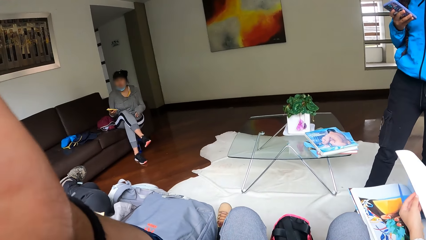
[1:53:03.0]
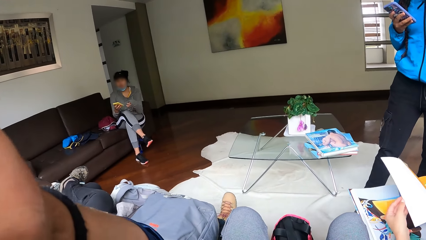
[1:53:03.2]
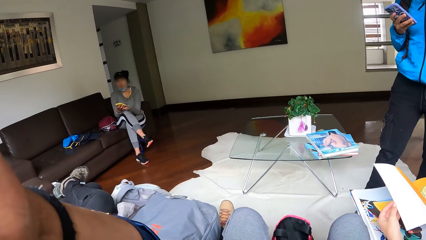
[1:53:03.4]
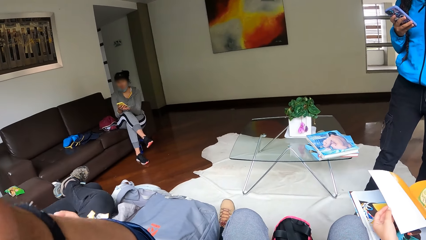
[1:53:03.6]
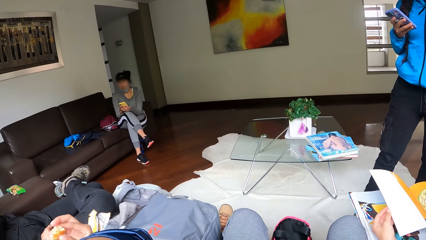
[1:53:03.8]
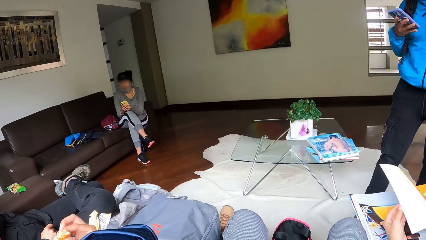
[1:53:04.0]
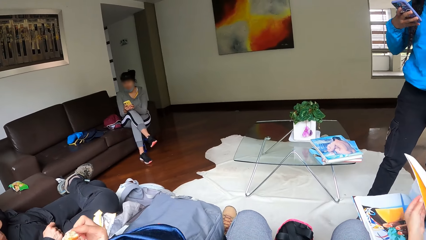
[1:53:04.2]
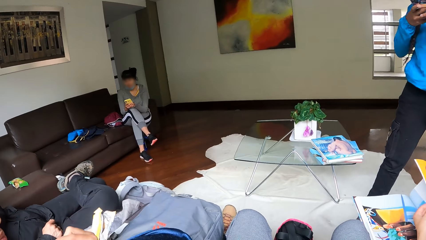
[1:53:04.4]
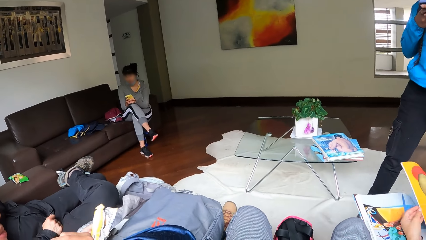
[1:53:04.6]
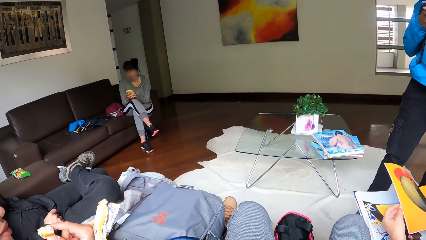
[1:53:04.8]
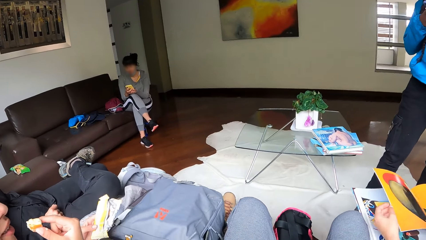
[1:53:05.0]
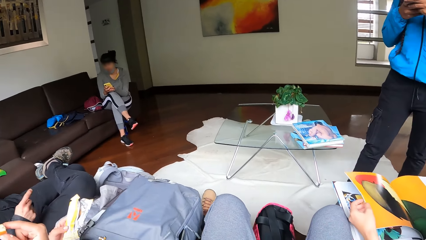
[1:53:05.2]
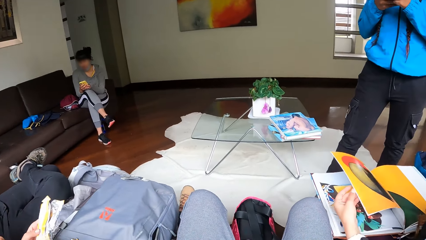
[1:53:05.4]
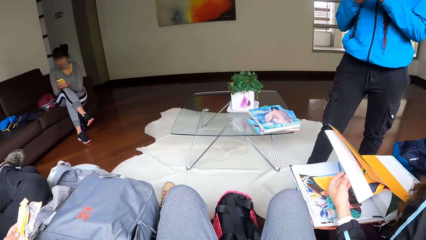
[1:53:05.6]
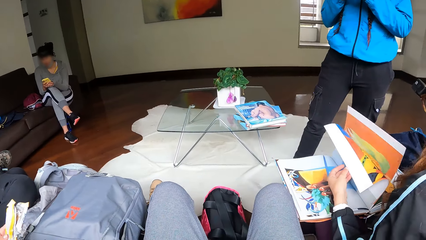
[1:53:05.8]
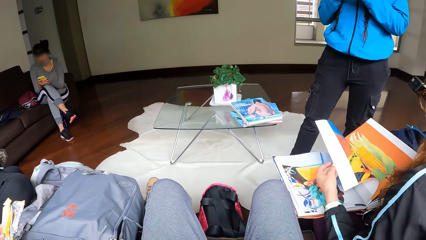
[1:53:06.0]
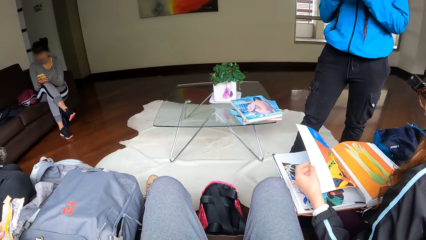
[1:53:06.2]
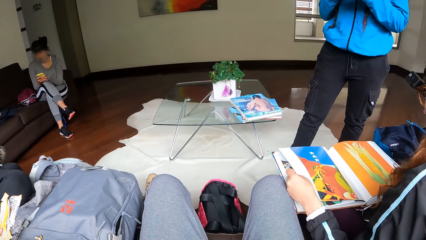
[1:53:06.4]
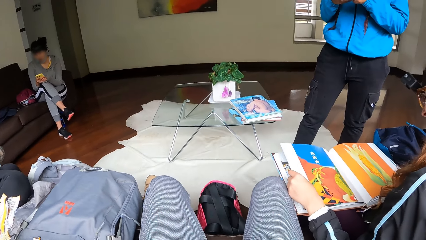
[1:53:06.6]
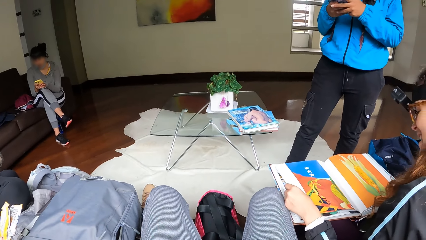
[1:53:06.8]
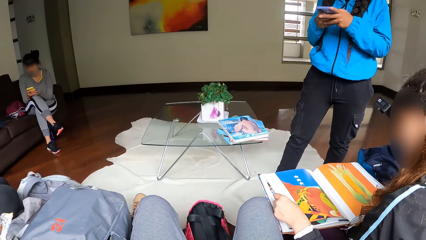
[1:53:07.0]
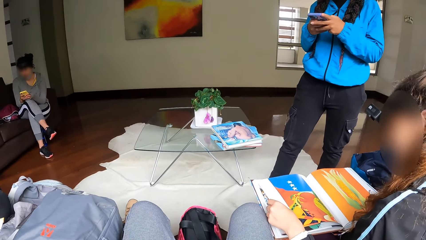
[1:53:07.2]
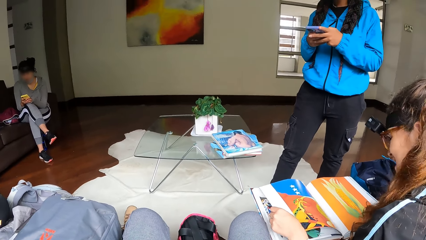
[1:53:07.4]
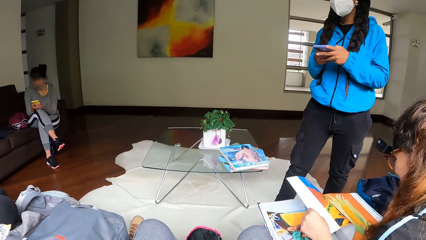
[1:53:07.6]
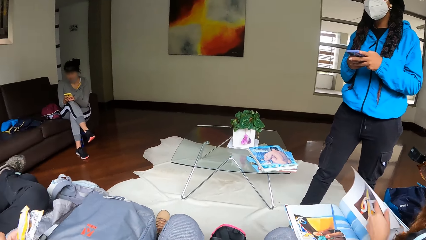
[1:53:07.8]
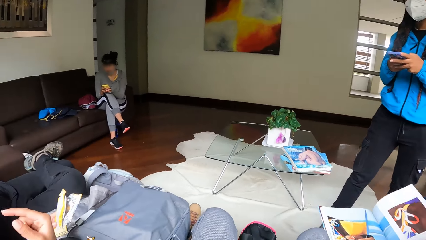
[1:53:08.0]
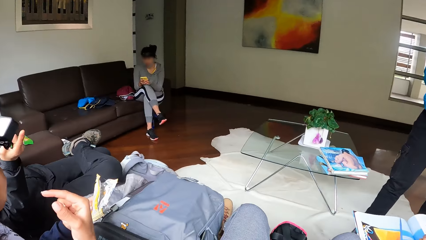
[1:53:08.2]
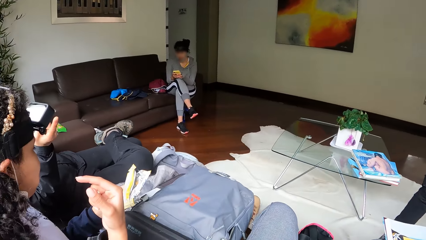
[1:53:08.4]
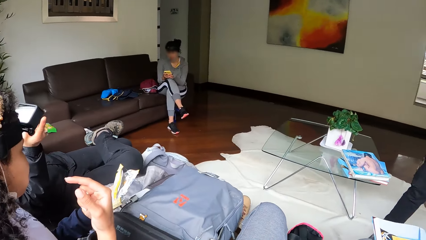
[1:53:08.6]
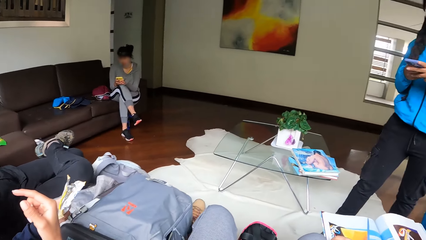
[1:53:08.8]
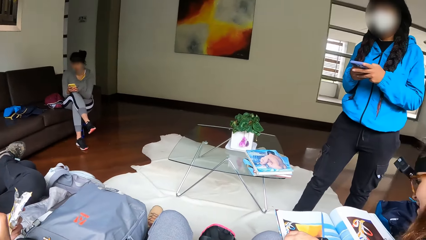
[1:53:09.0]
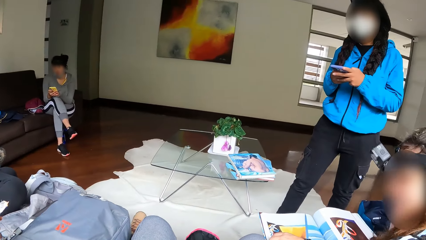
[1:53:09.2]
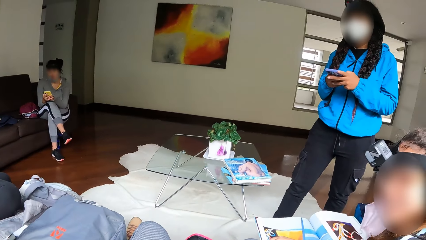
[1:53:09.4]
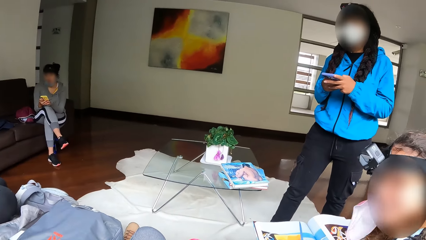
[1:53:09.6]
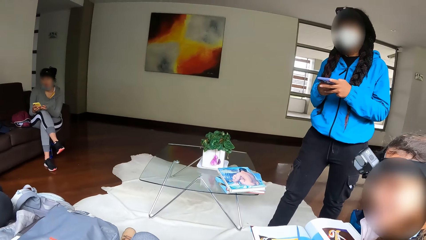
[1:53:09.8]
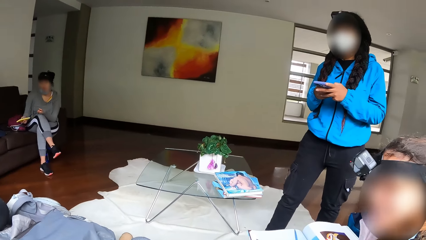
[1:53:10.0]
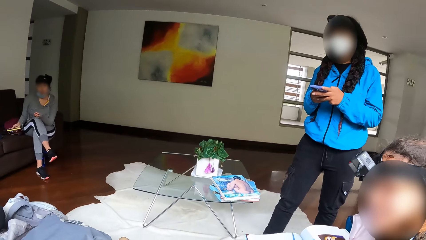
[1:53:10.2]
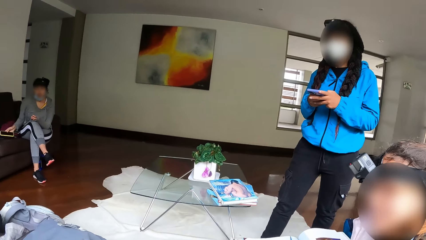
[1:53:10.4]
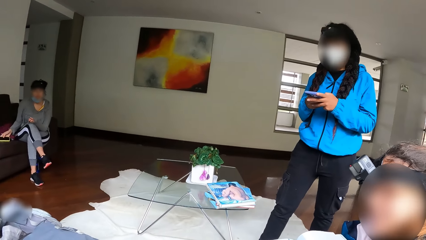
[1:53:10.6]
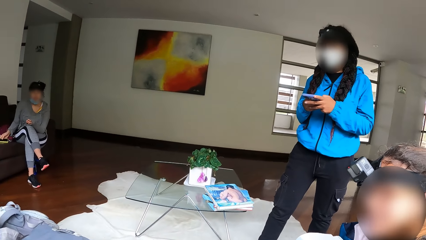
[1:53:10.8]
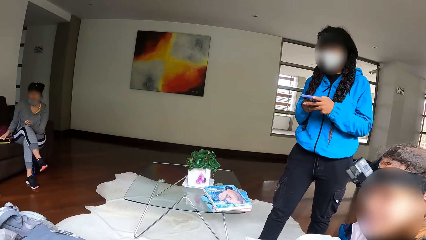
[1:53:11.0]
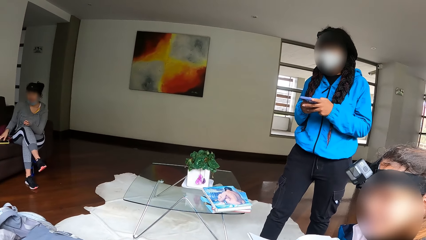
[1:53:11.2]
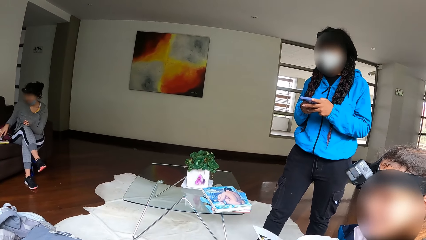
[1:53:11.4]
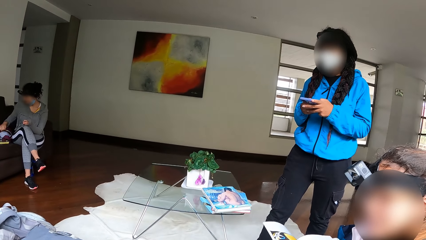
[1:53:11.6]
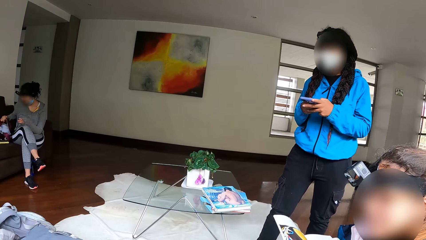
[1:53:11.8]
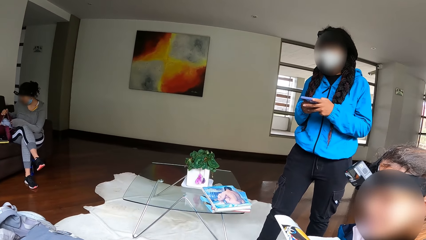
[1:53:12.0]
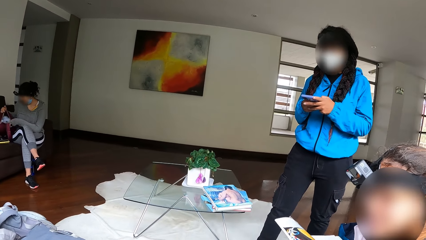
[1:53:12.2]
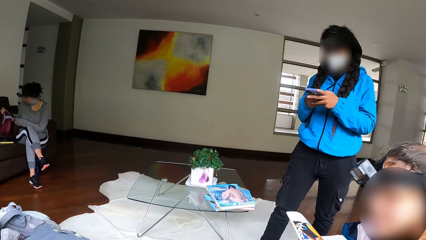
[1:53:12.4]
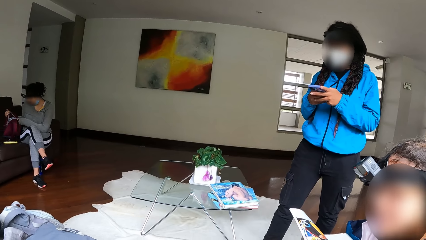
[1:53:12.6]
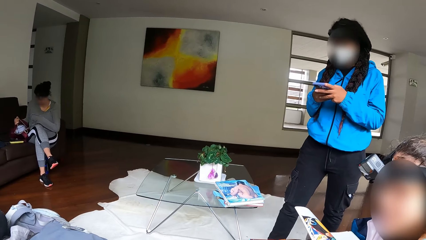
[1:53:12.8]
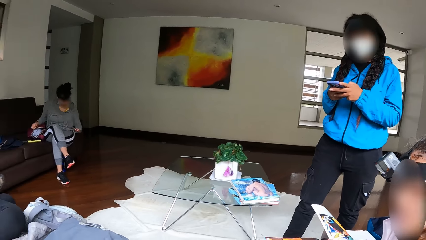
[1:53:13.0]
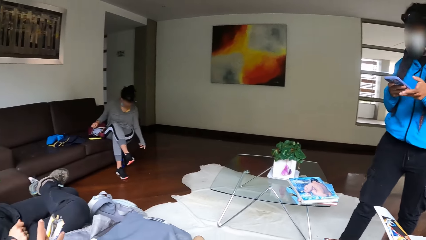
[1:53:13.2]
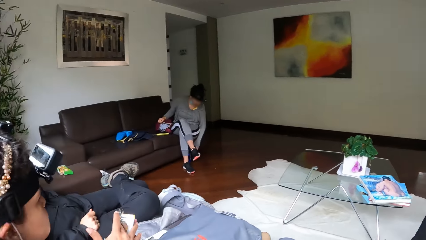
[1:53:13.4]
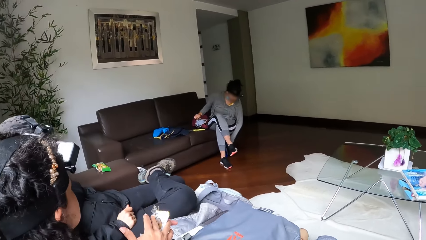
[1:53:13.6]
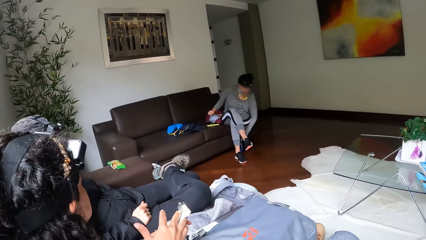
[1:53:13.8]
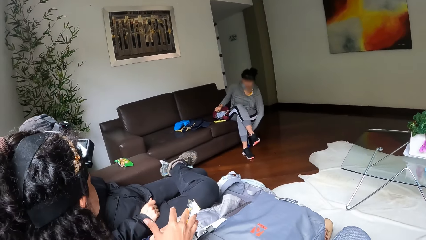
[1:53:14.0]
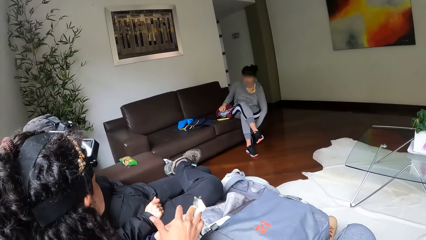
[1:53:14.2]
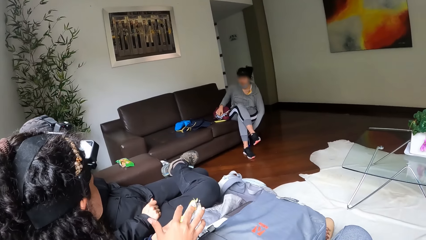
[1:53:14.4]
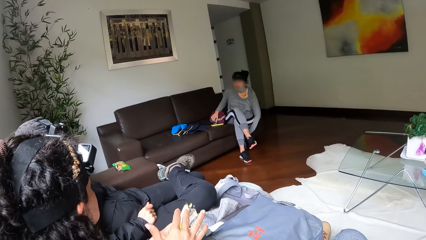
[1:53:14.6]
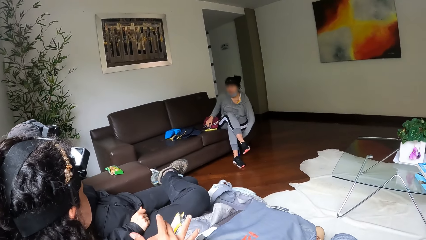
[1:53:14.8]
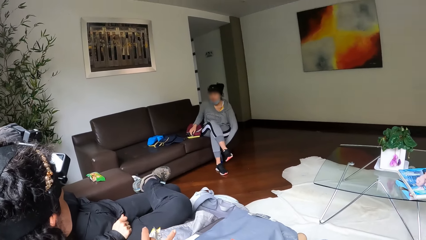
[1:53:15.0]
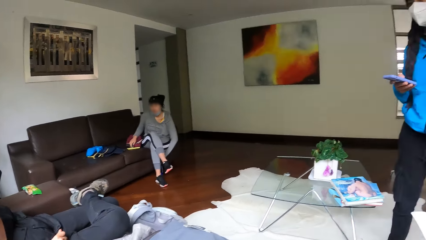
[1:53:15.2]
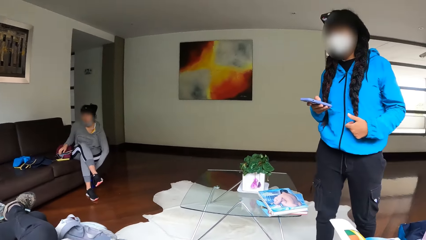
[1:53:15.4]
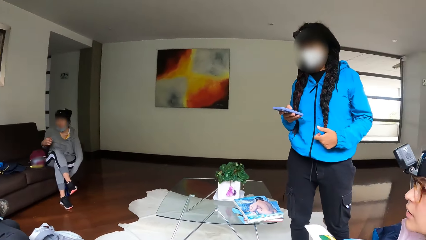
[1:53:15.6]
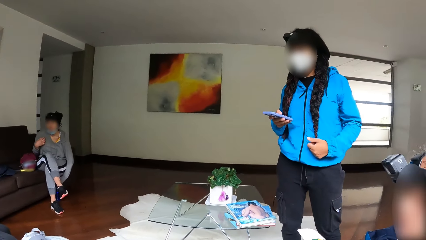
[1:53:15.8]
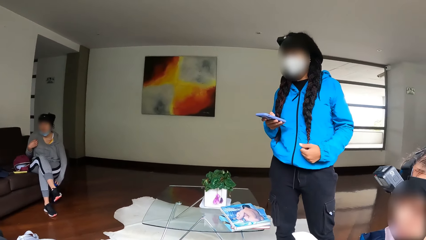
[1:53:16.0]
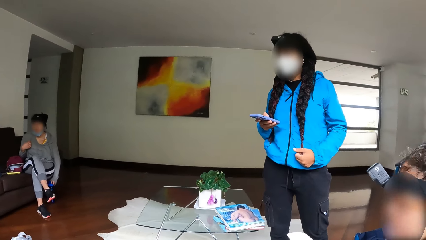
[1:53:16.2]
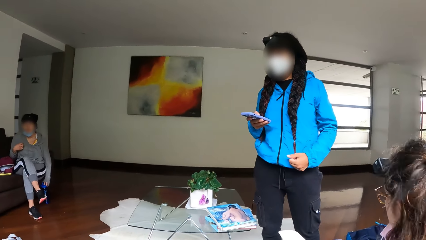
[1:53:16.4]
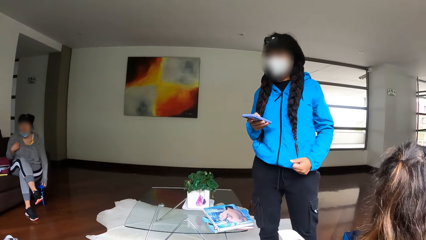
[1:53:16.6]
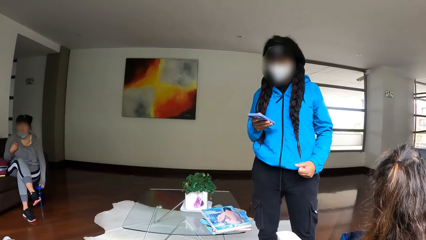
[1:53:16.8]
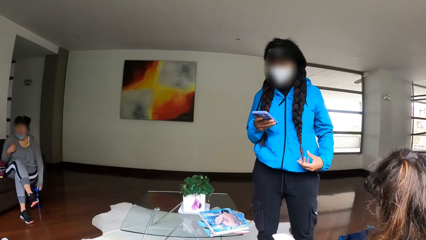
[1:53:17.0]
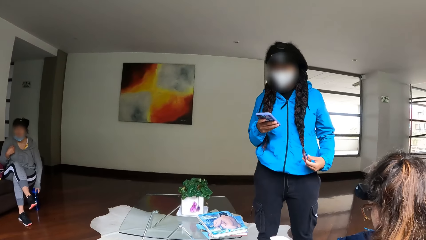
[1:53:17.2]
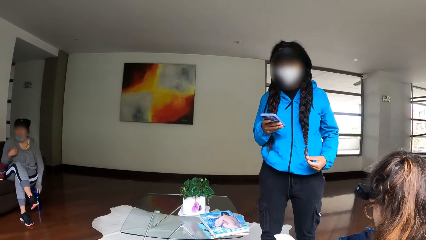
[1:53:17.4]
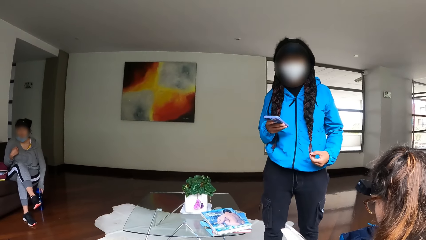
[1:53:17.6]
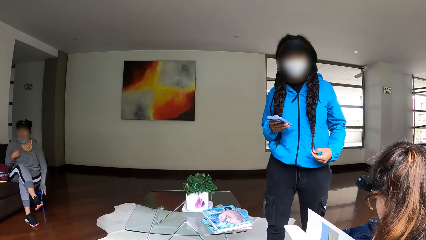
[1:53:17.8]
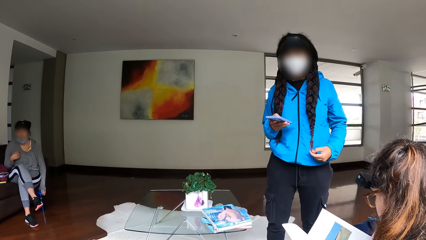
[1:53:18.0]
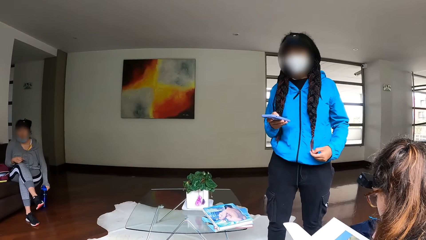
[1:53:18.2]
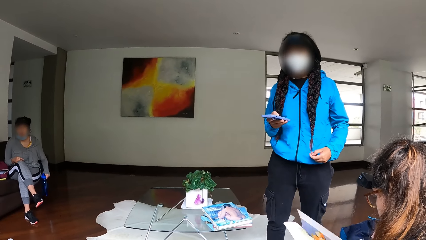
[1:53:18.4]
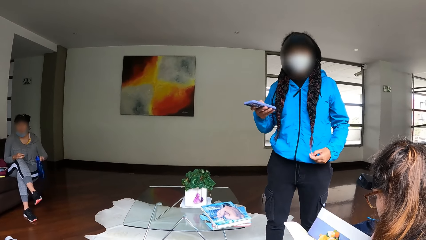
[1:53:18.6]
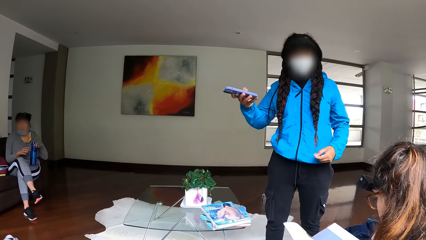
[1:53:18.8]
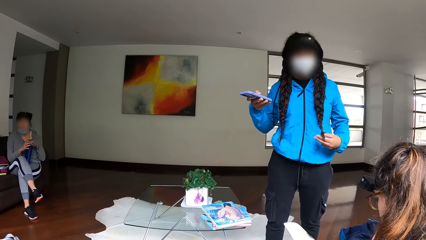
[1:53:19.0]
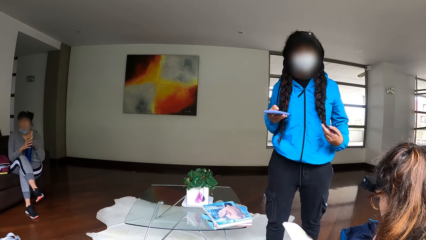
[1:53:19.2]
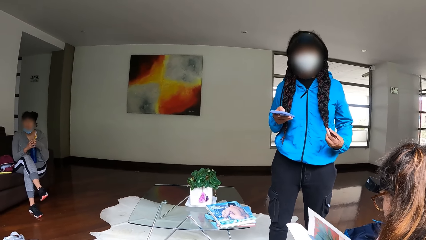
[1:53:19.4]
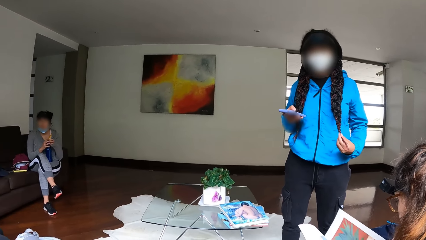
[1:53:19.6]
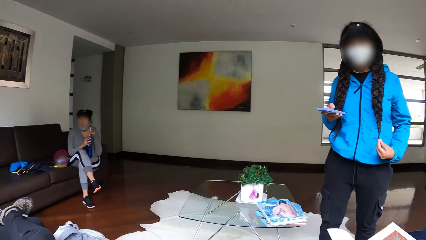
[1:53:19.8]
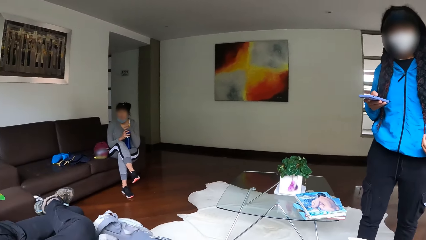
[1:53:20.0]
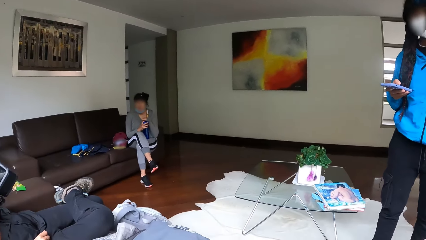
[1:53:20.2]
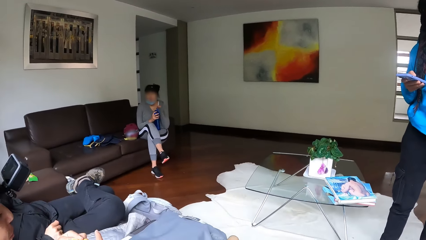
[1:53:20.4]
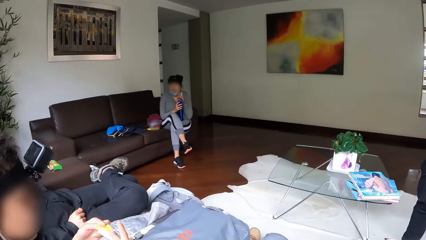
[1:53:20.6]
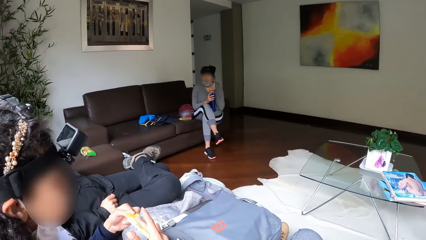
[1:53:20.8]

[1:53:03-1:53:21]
A woman picks up a phone from a chair with her right hand and operates the phone with her right hand. The woman drops the phone on the chair with her right hand. The woman raises a bag from the chair with her hands. The woman picks up a bottle from the floor with her left hand.
